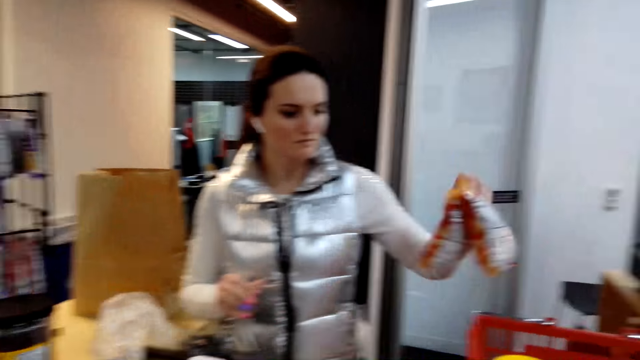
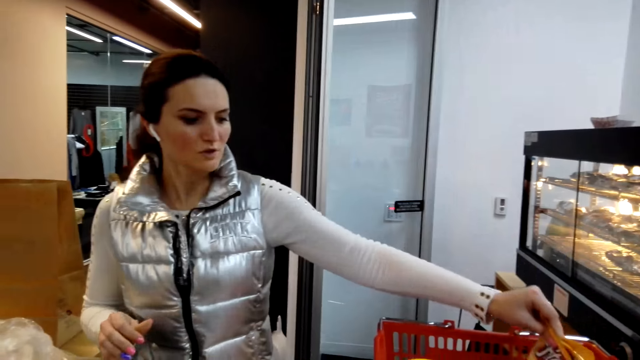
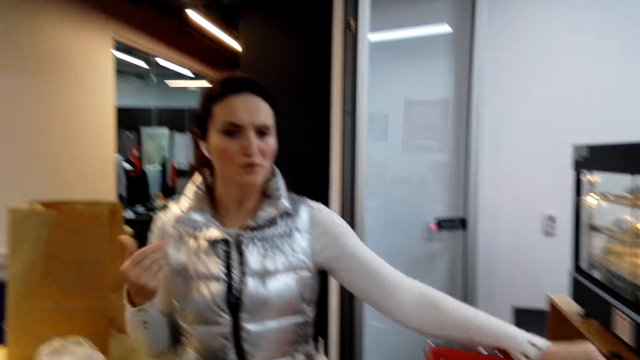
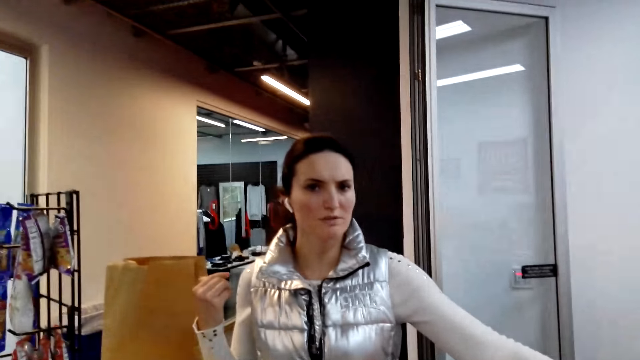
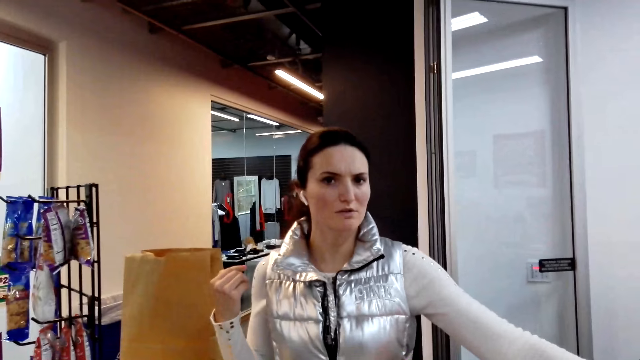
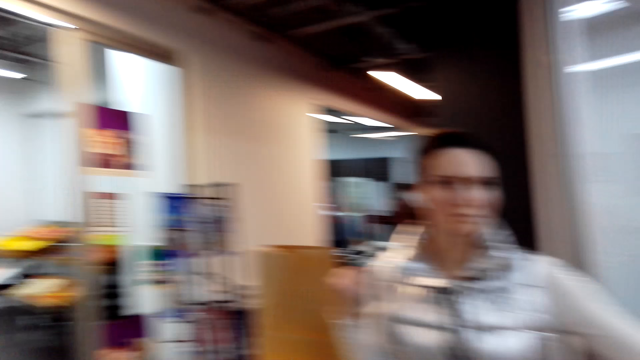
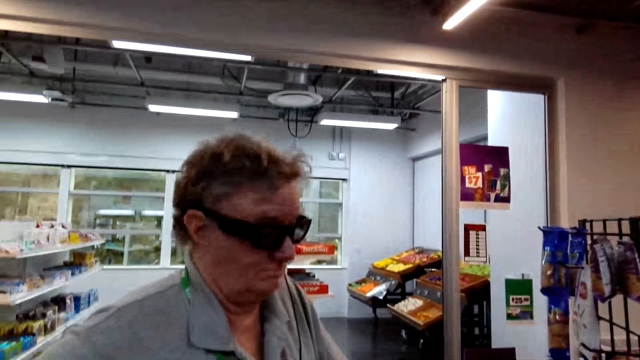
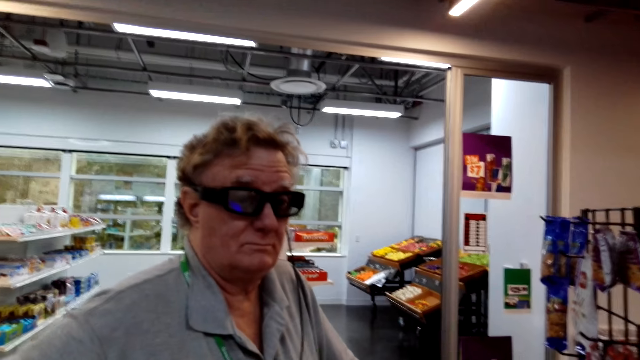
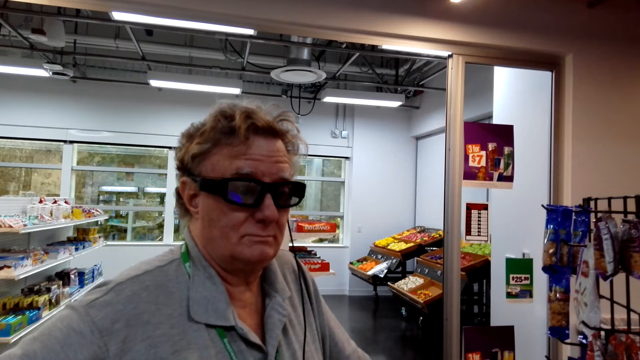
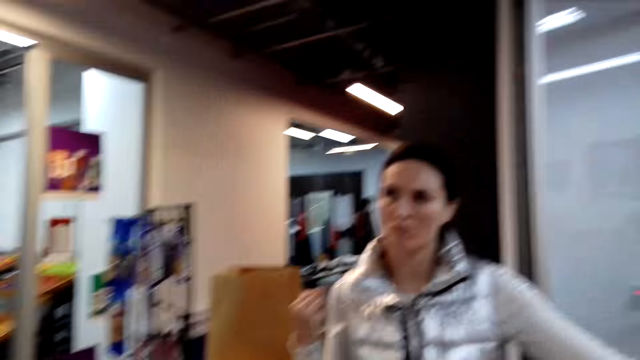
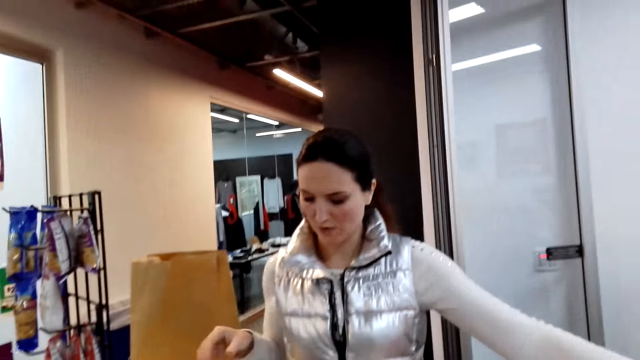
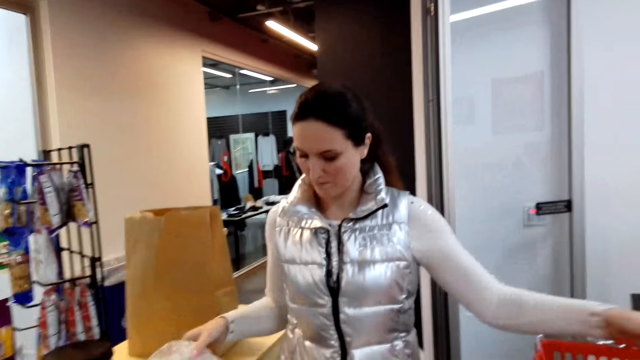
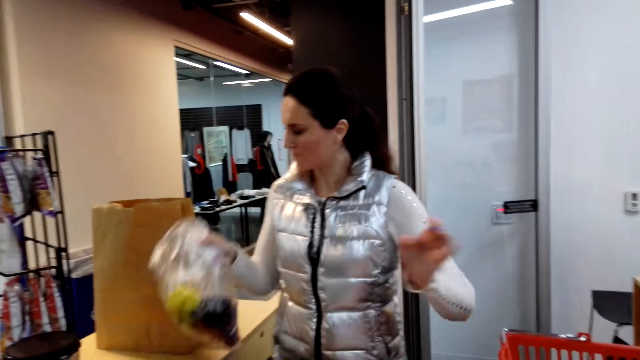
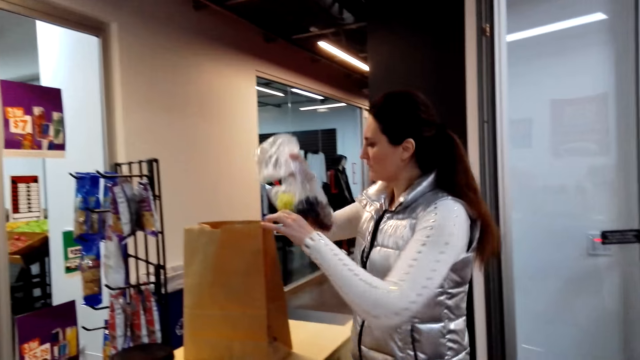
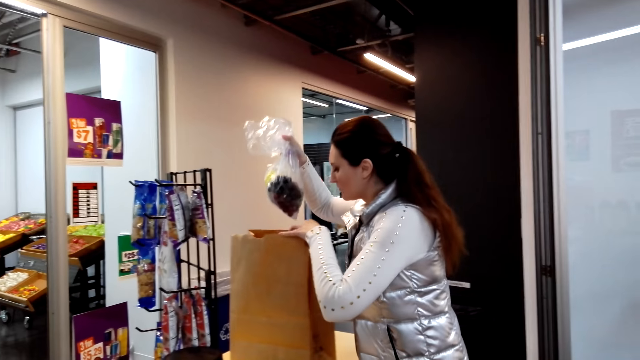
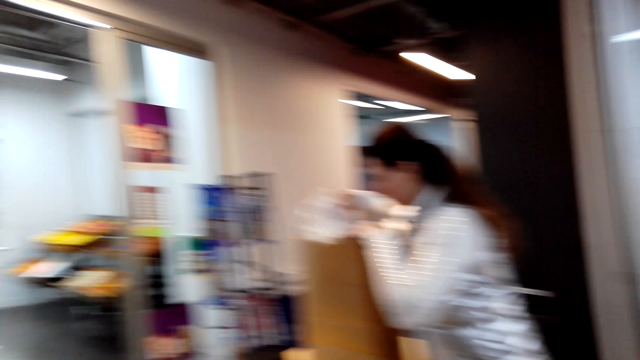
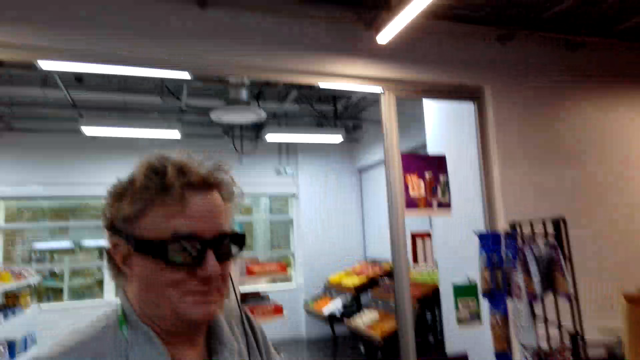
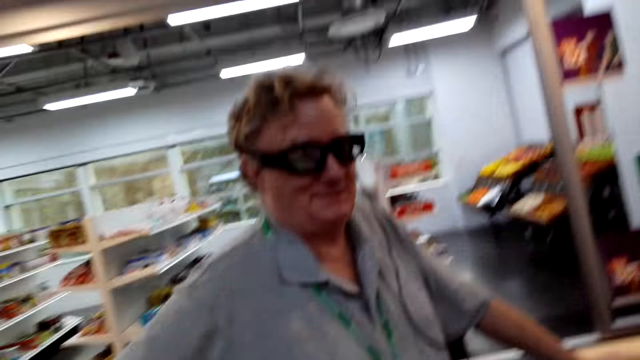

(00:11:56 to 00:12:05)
The woman snaps her fingers. The woman puts the grapes in the shopping bag or shopping basket.

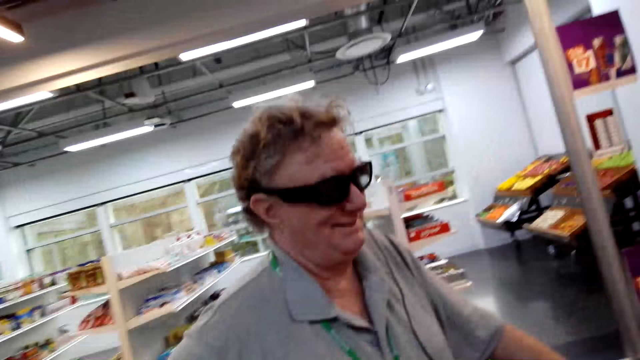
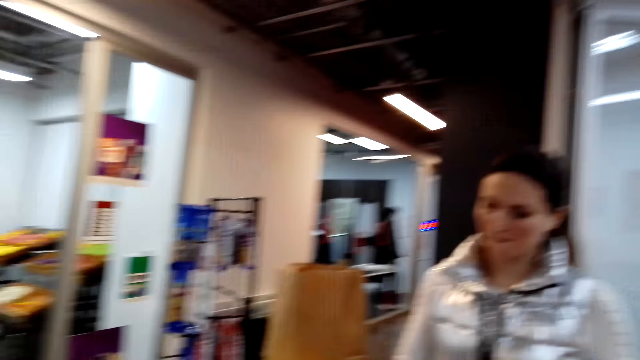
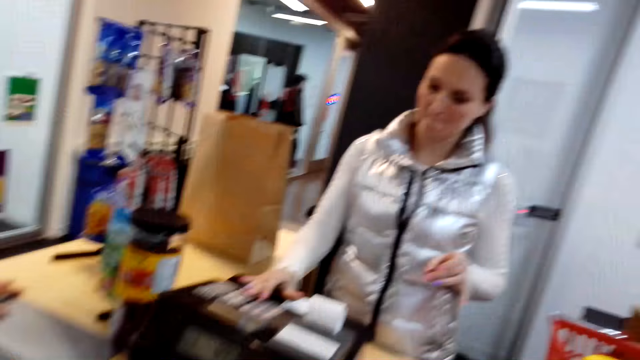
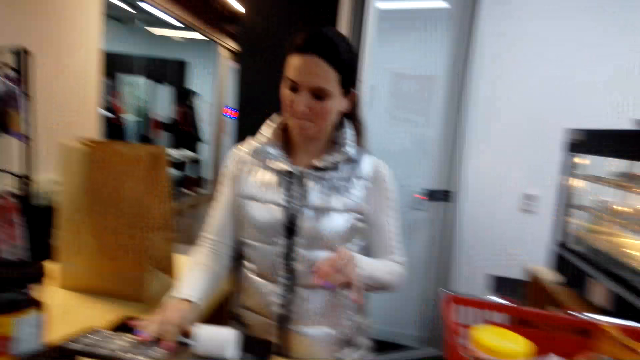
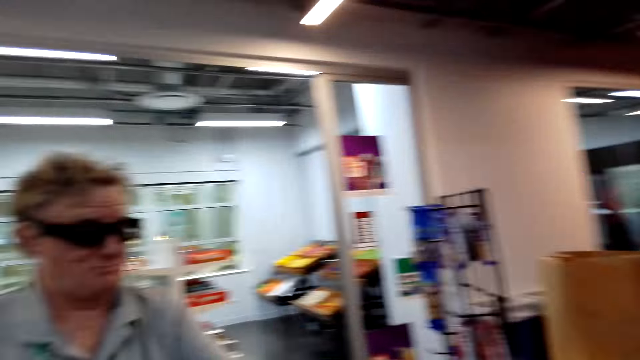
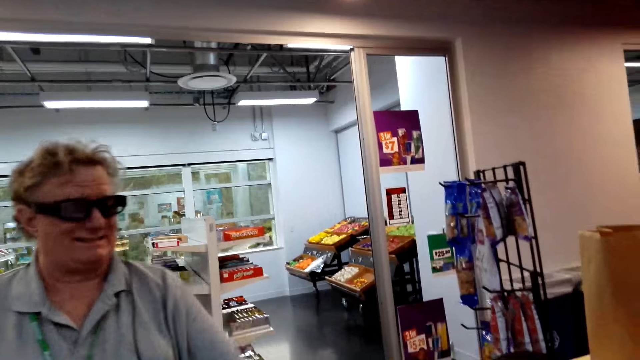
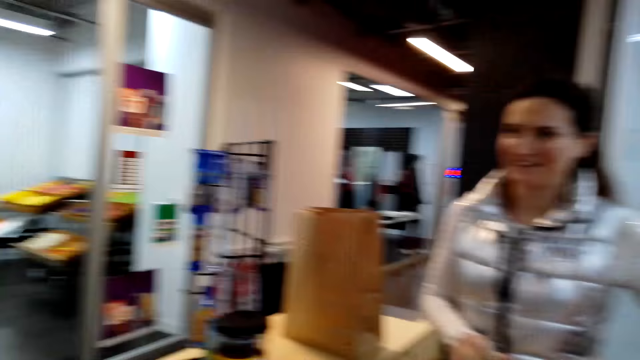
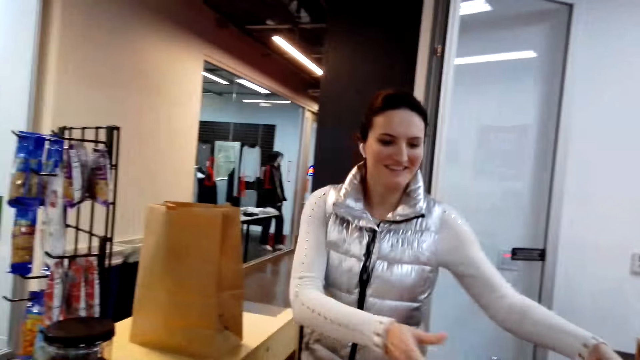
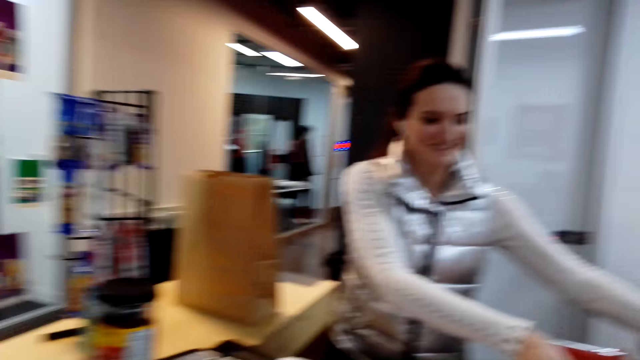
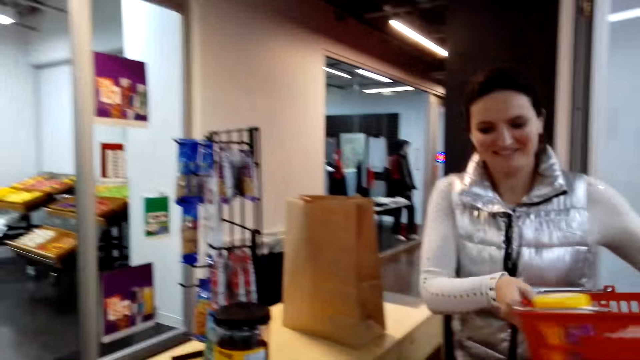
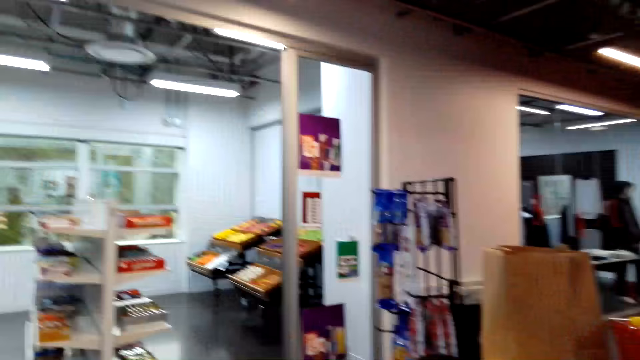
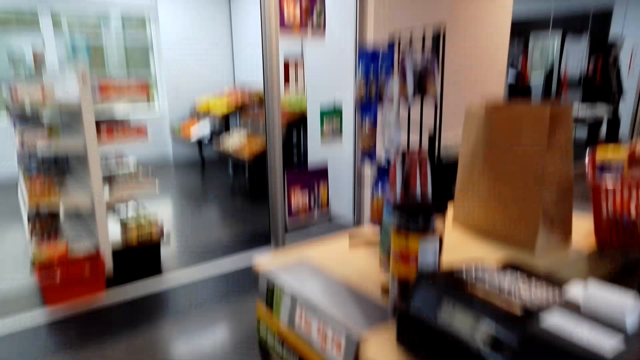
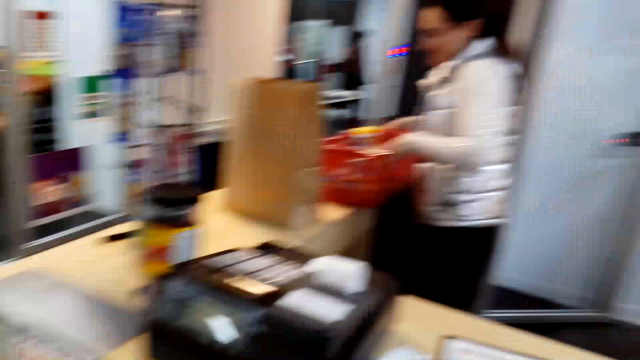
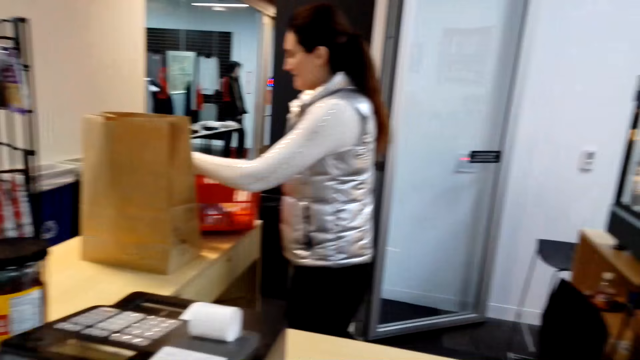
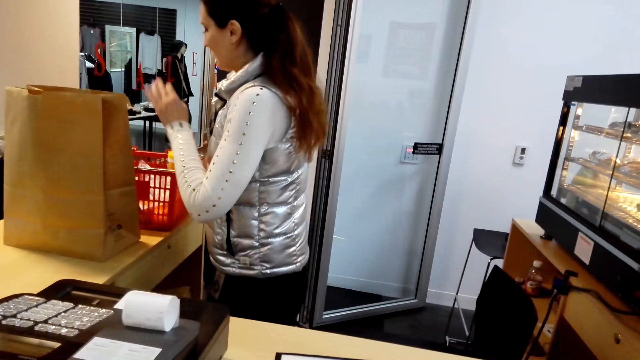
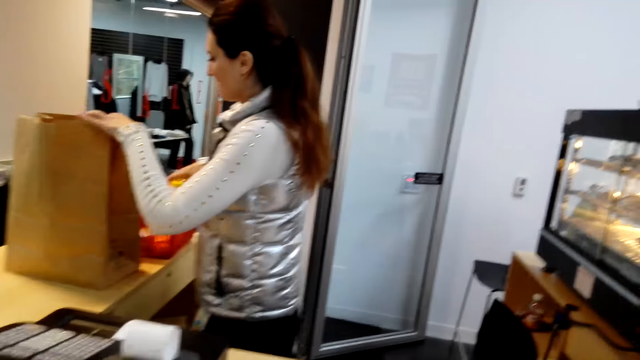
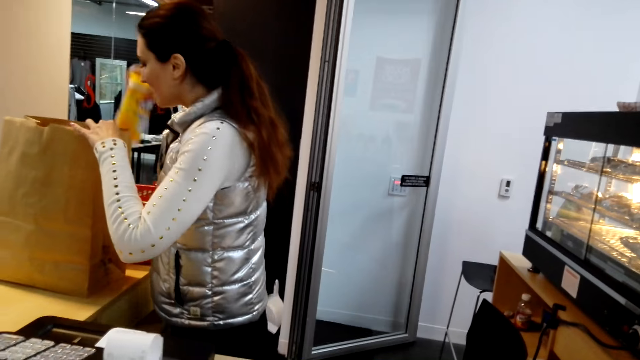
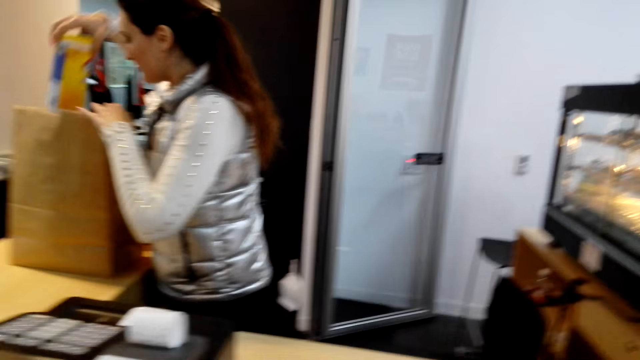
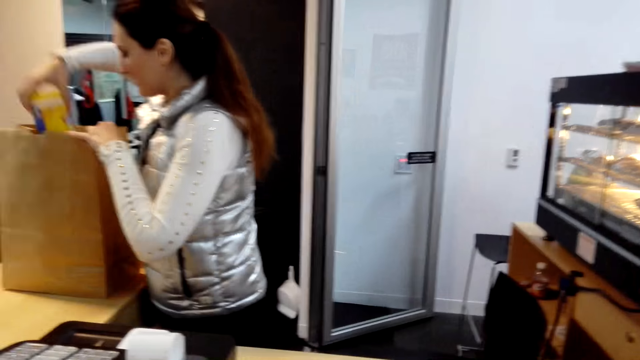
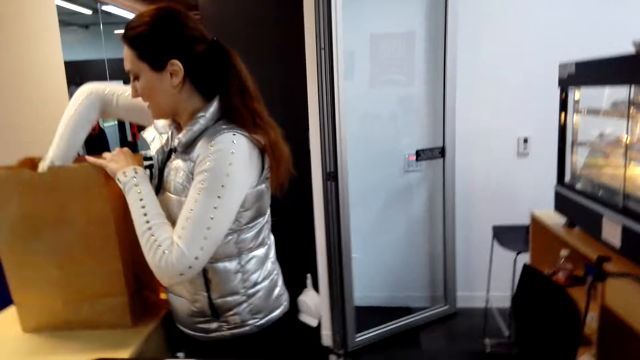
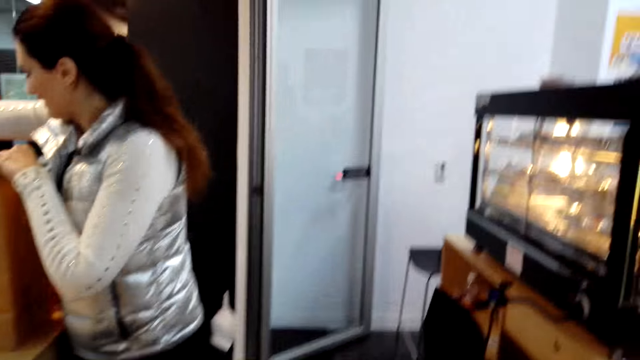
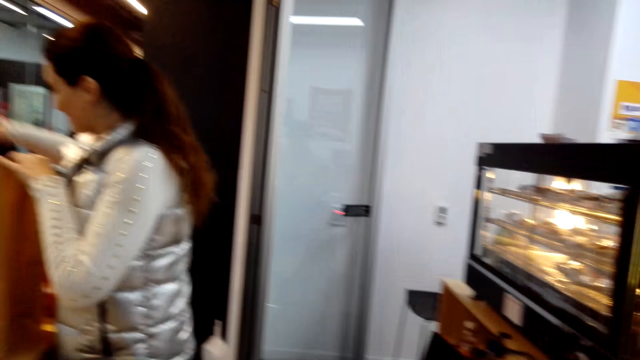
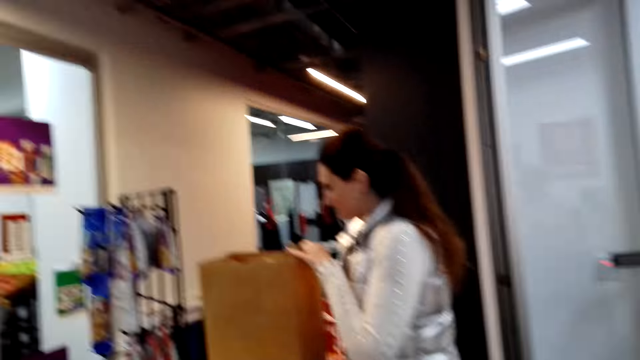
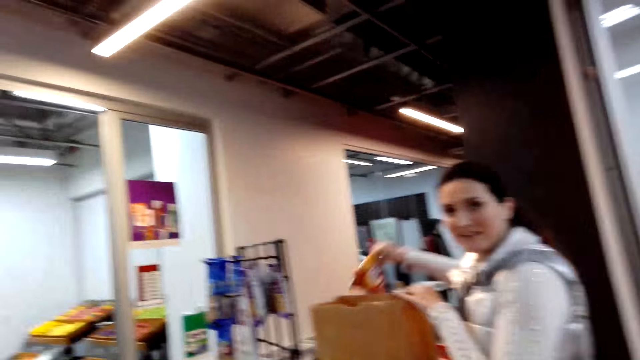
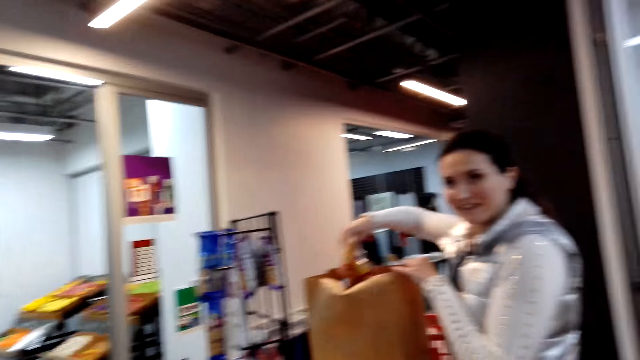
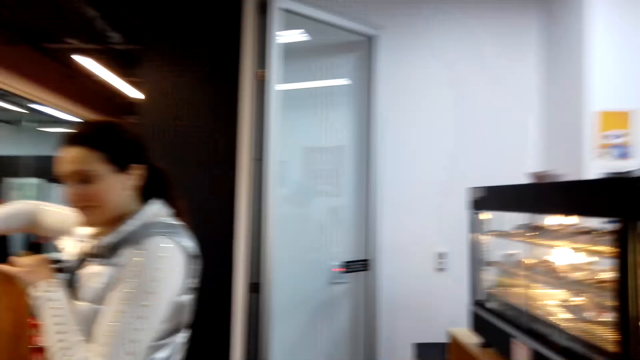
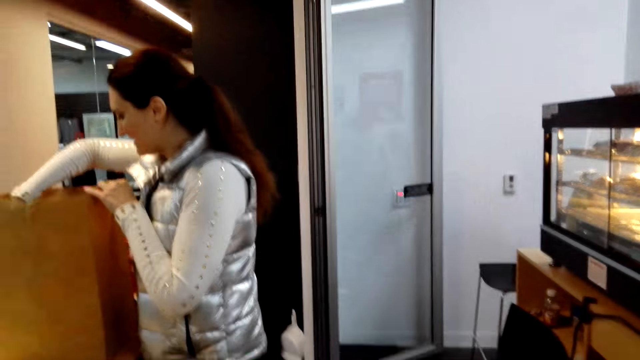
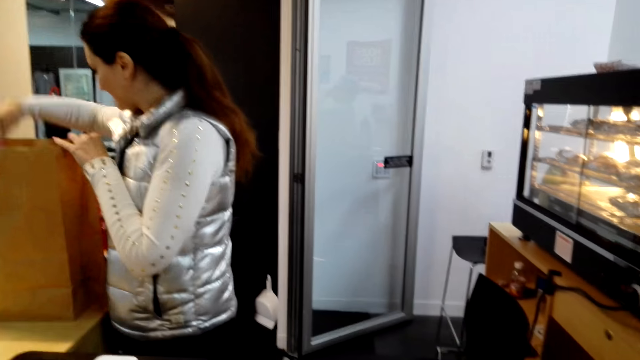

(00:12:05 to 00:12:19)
The camera wearer looks around. The woman picks the shopping basket on the counter and puts the shopping basket on the table. The woman puts the goods in the shopping bag and arranges items in the bag.
